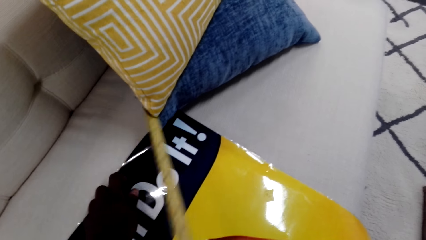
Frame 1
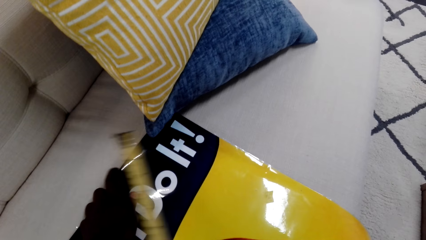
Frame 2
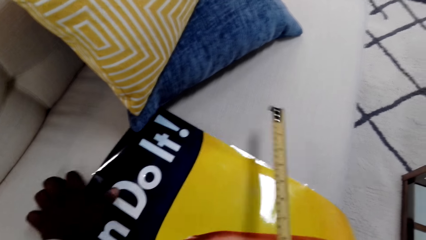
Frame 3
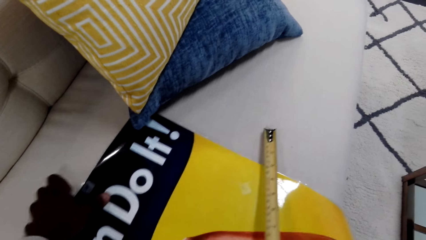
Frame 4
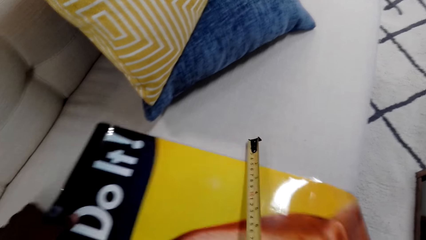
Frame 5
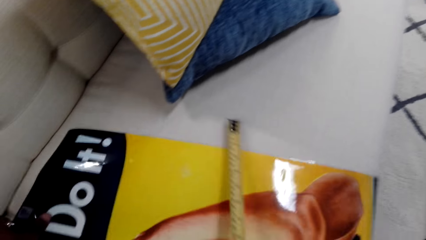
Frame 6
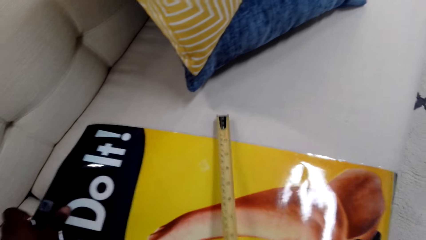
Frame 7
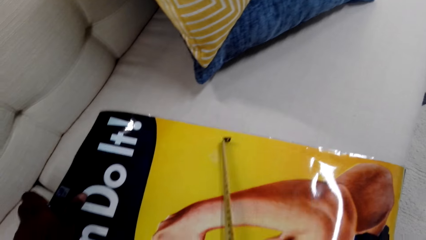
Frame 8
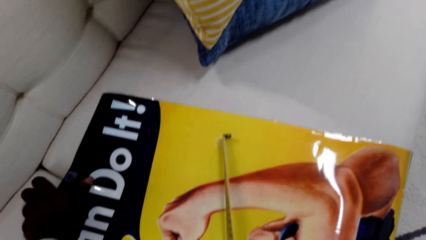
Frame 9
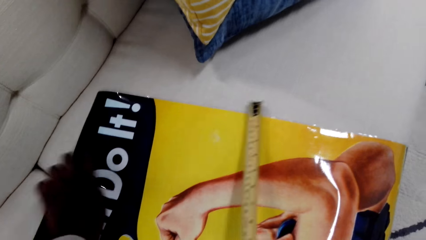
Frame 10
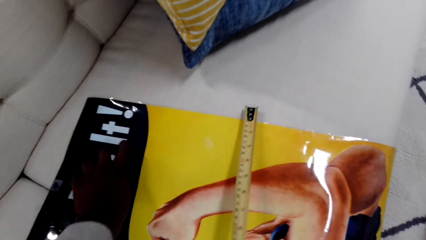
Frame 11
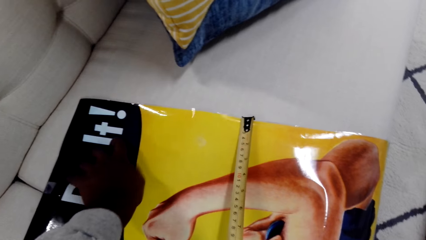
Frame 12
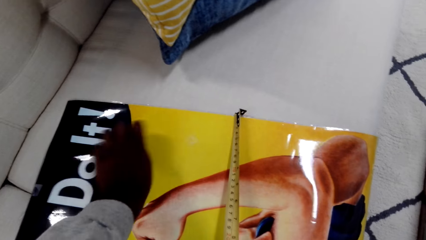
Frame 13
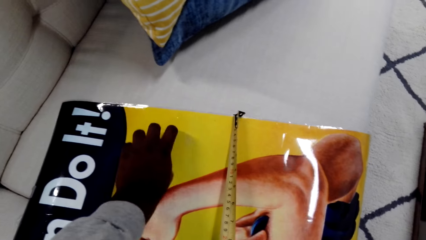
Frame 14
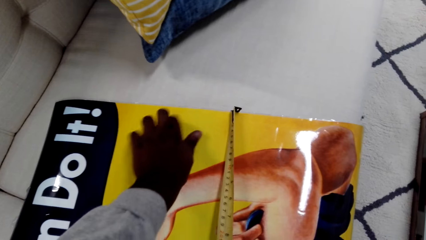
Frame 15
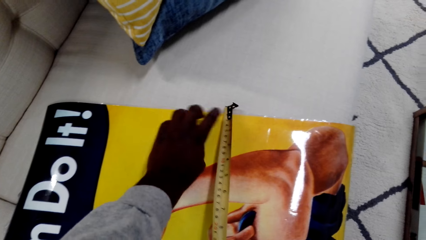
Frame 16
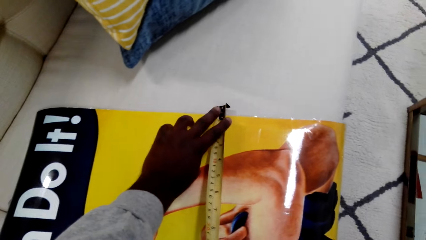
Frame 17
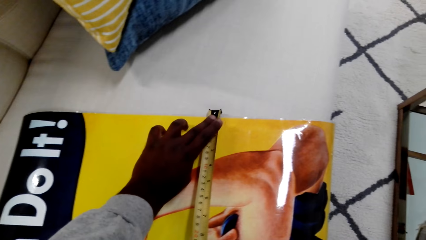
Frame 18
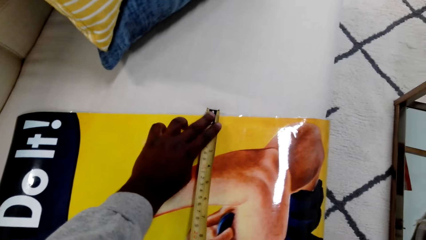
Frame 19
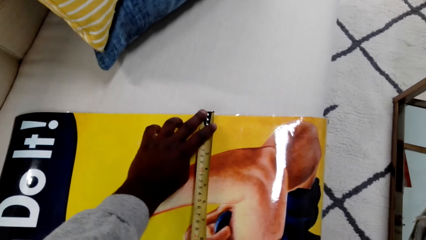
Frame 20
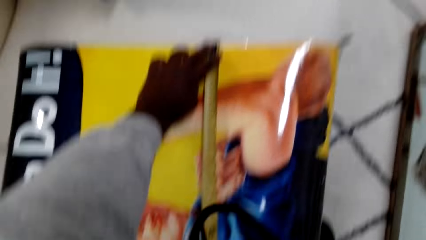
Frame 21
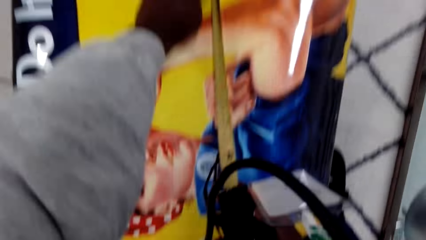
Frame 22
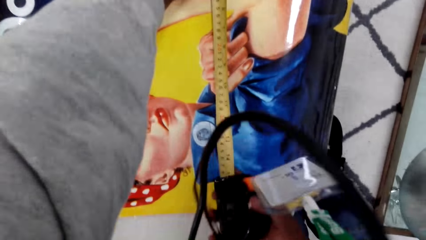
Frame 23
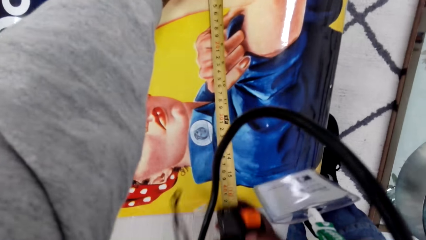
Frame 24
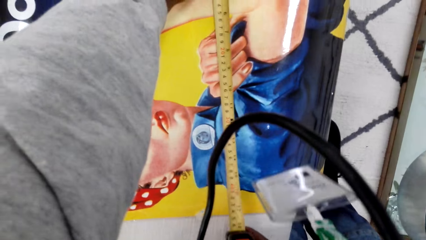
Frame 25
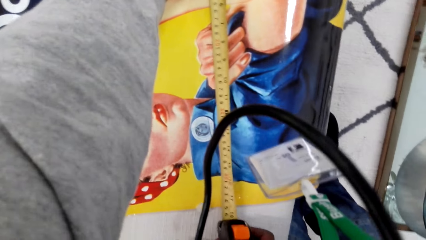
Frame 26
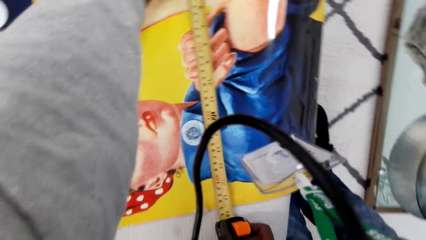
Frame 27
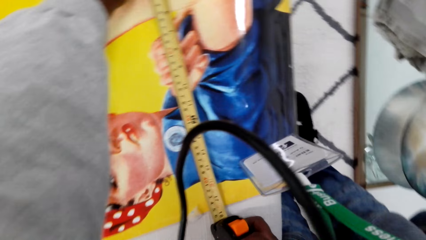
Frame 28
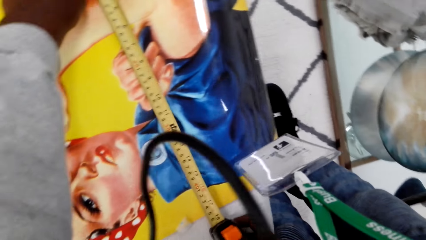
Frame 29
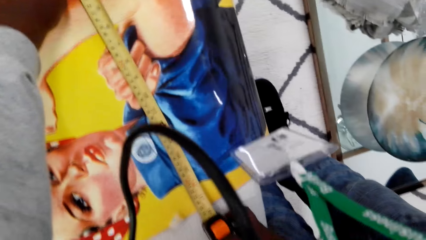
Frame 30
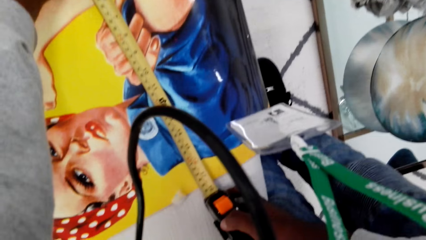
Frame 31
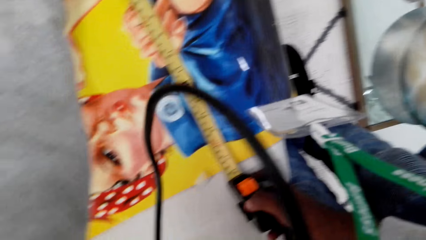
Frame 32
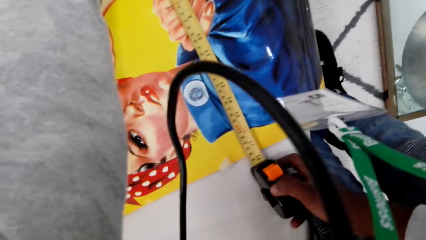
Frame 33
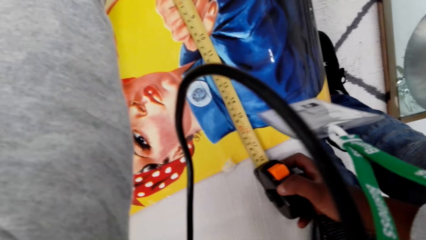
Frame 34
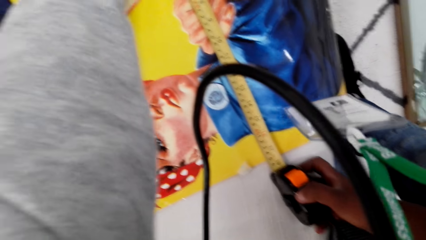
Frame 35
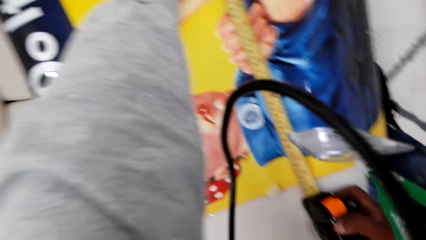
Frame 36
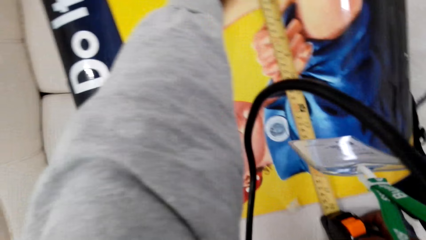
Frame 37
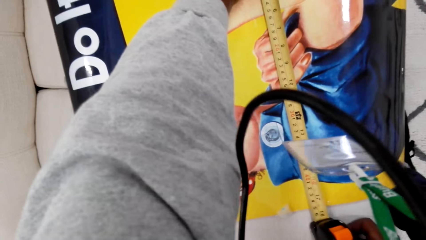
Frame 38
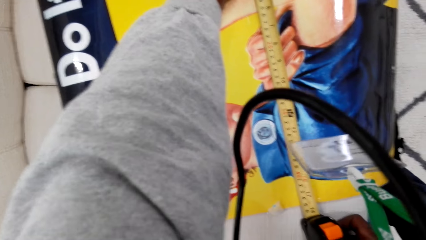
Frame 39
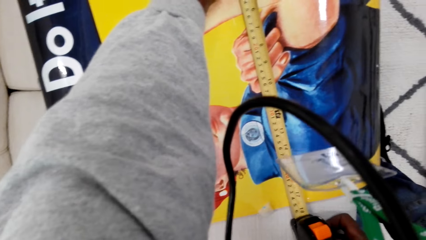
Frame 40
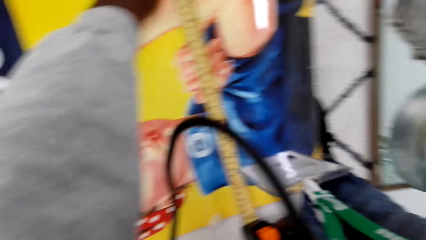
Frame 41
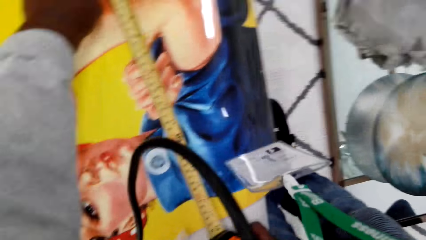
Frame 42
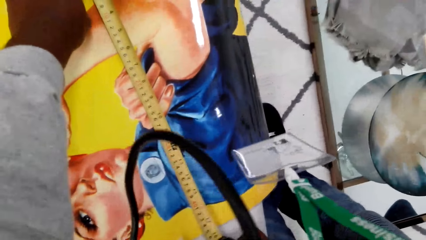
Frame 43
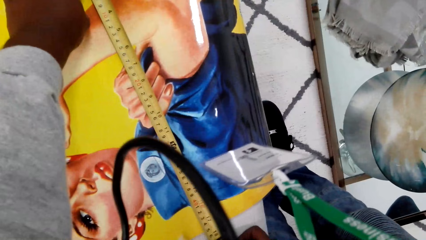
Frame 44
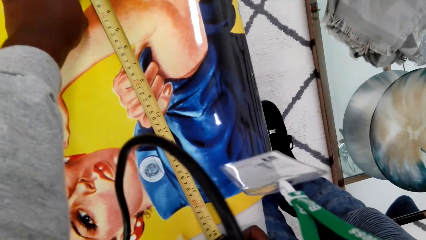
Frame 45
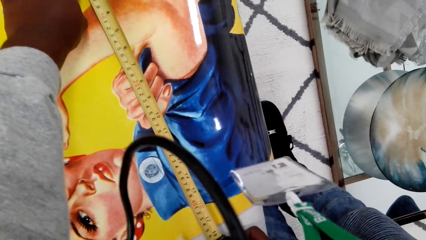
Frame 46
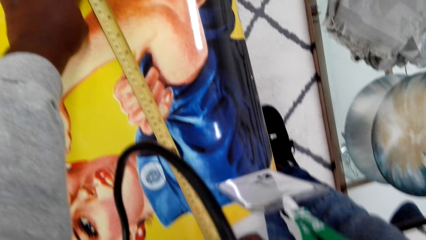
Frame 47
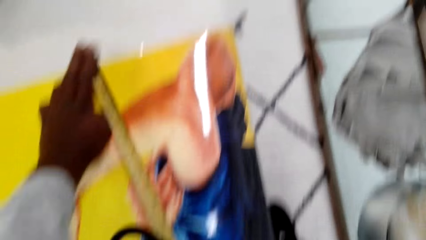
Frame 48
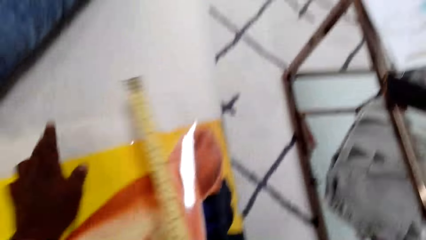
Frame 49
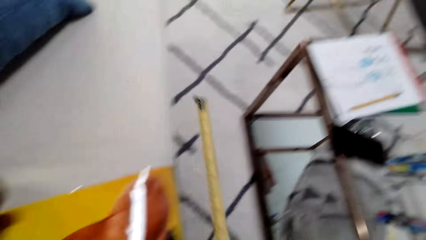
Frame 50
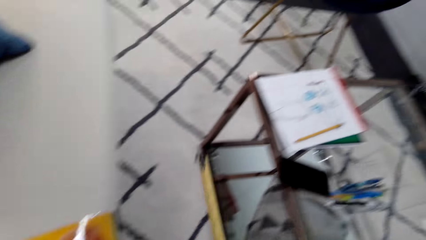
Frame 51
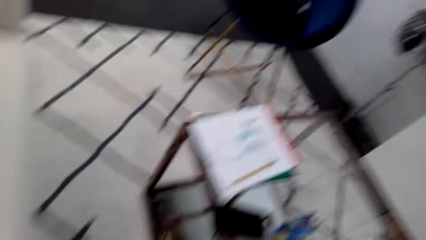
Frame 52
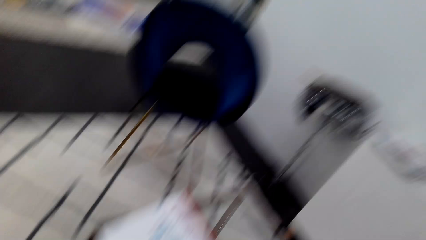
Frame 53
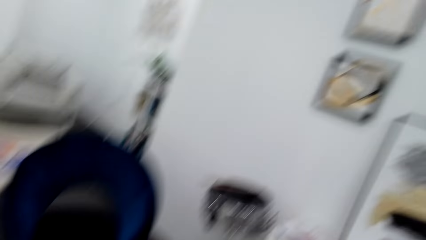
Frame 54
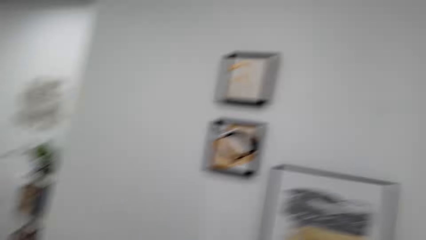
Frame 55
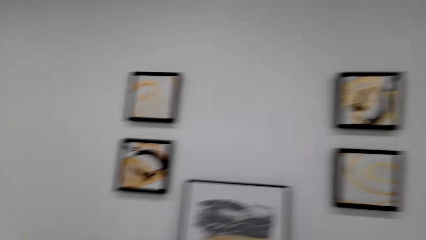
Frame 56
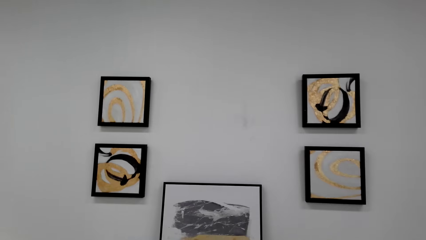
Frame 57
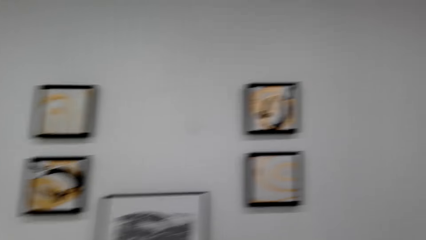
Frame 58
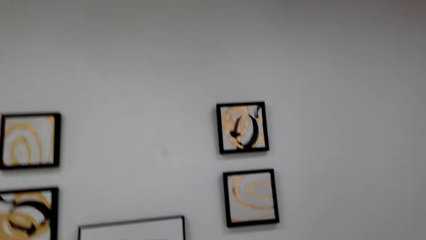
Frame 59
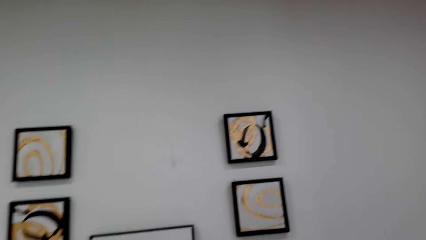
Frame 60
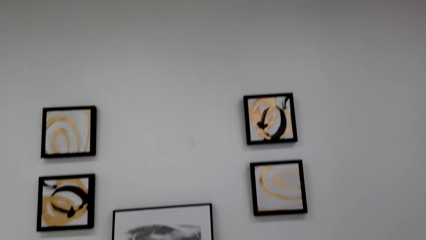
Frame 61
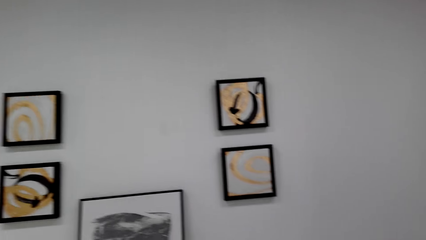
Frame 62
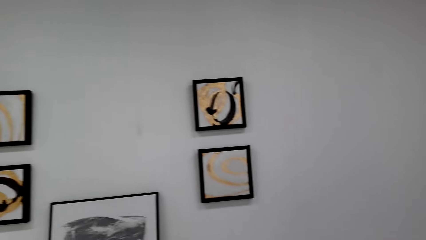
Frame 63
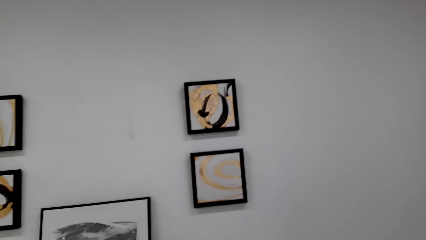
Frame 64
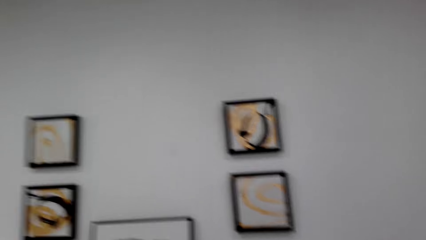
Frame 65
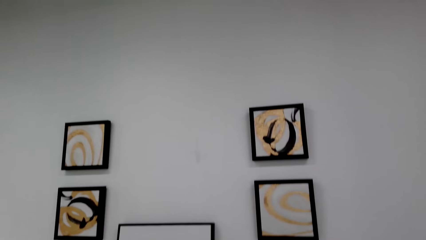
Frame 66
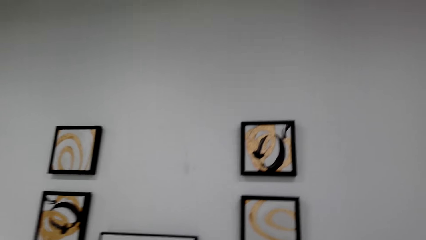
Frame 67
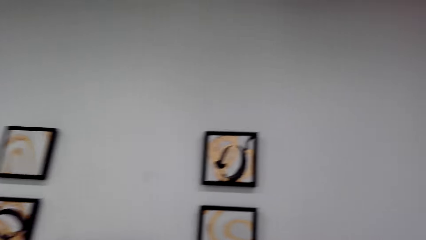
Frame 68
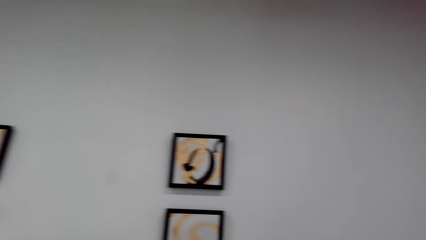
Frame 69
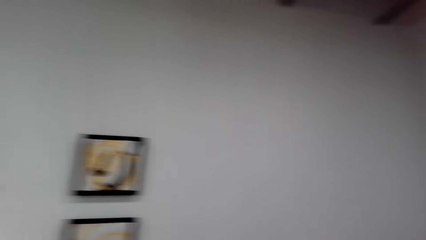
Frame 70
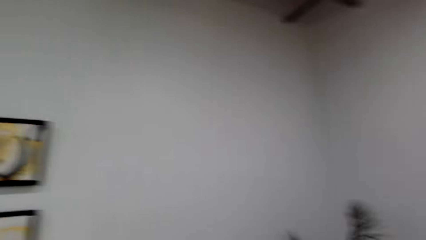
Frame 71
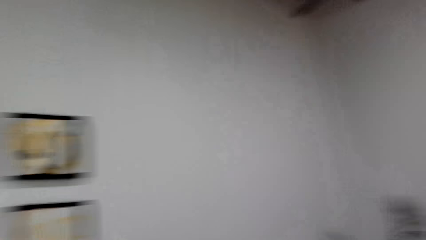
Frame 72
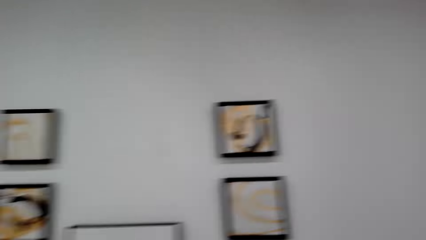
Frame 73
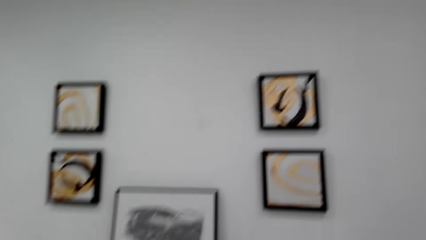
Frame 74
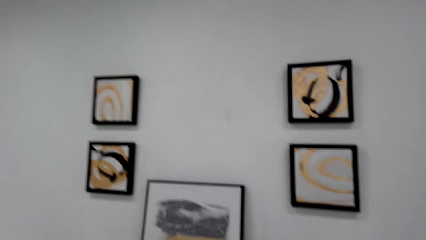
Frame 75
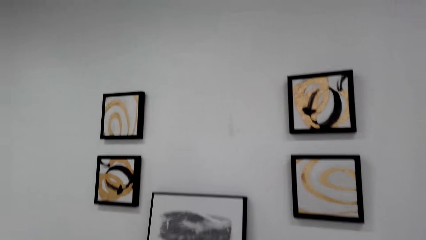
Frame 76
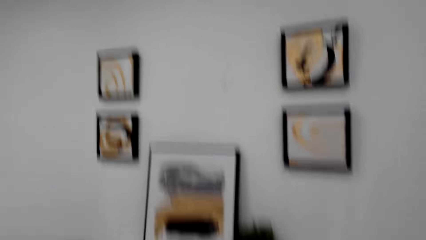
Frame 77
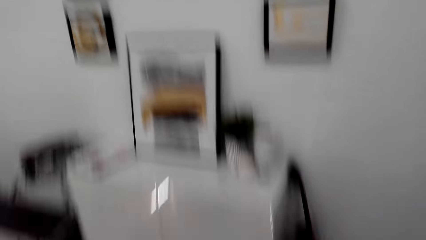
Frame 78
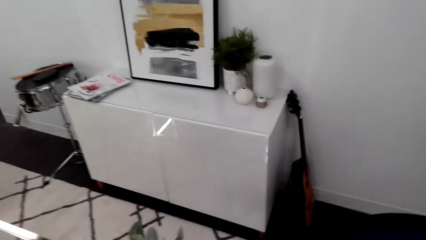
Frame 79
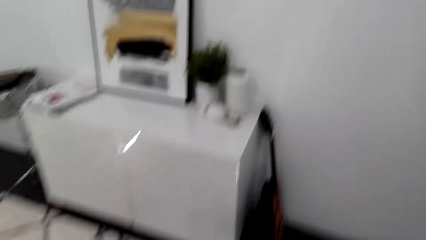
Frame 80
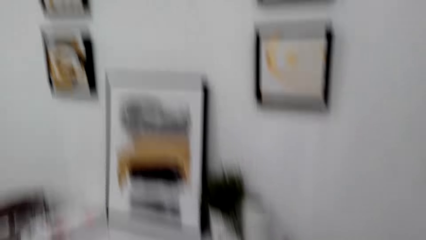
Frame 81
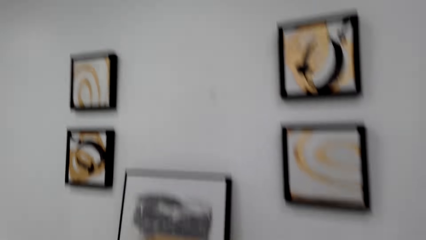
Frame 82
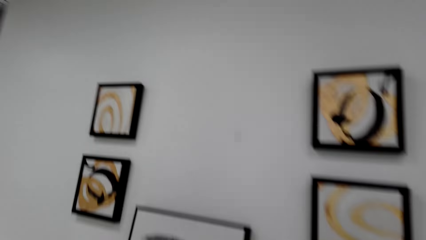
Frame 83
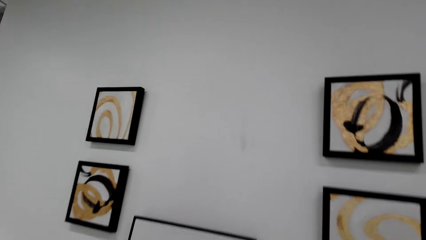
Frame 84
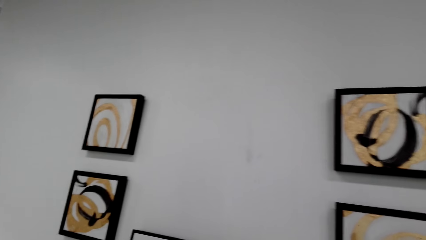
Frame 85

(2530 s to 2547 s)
The camera wearer measures the portrait with the tape measure. They adjust the chart on the couch. They measure the portrait with the tape measure. They look around the house. They turn around.
